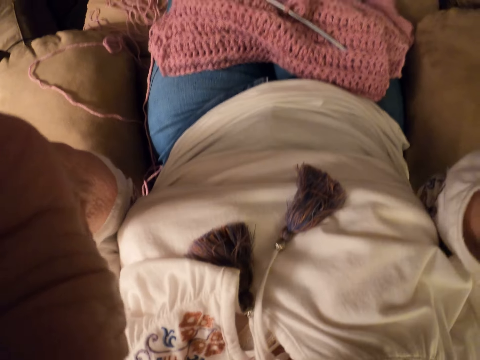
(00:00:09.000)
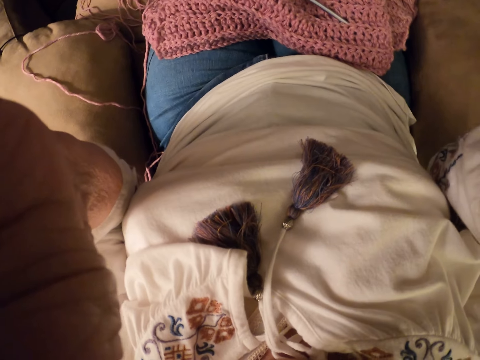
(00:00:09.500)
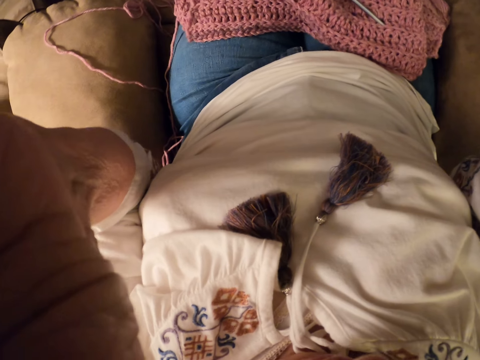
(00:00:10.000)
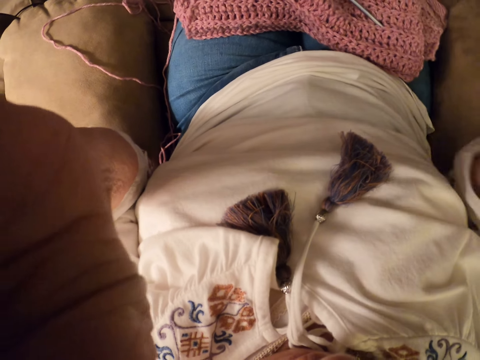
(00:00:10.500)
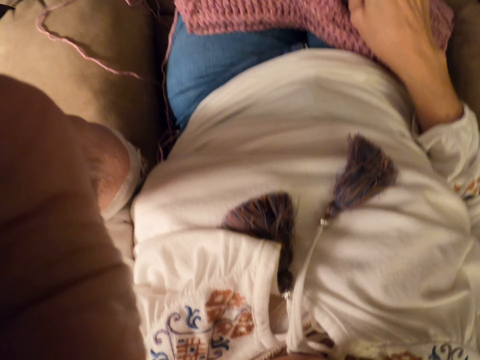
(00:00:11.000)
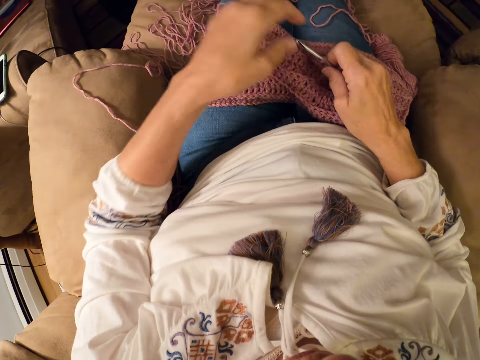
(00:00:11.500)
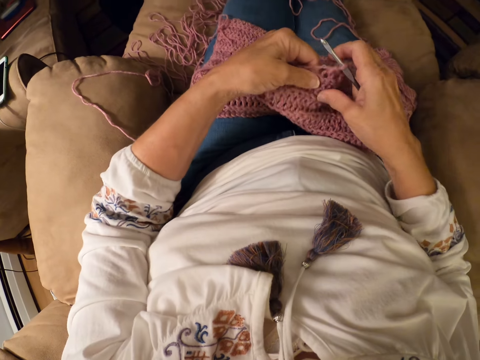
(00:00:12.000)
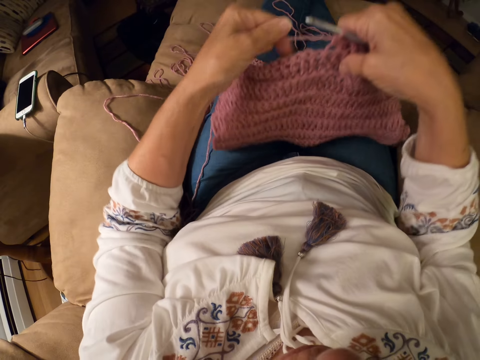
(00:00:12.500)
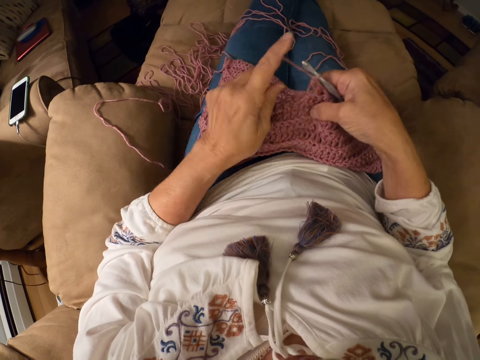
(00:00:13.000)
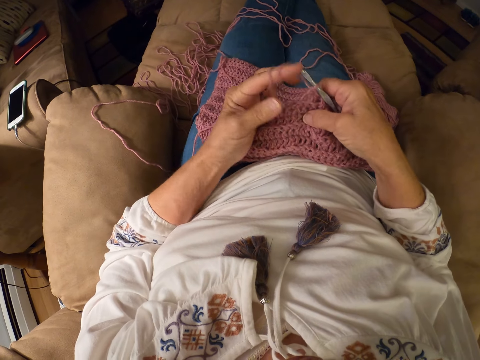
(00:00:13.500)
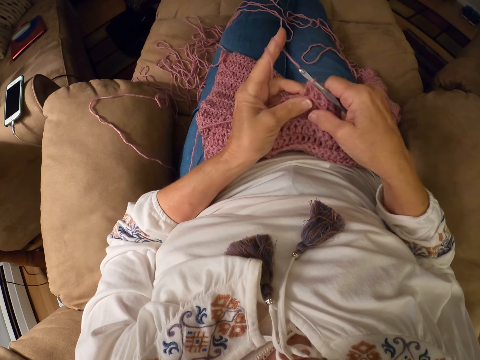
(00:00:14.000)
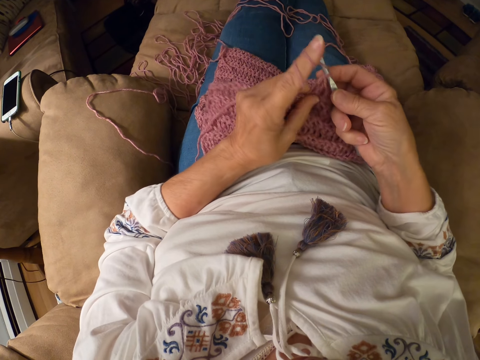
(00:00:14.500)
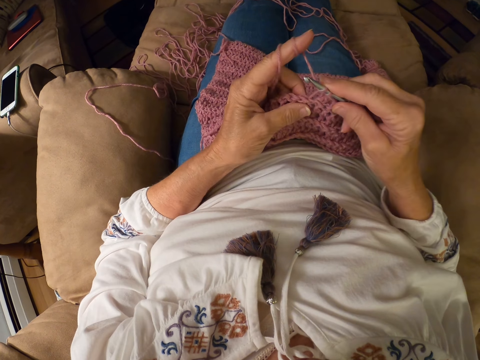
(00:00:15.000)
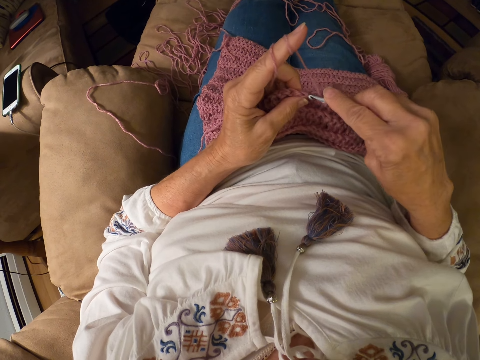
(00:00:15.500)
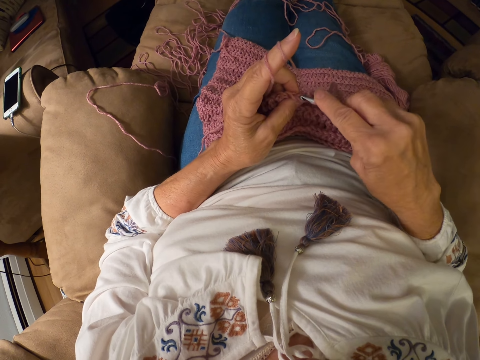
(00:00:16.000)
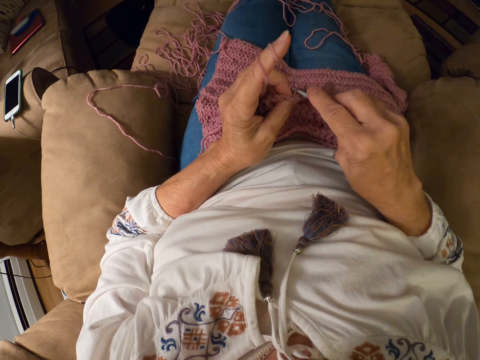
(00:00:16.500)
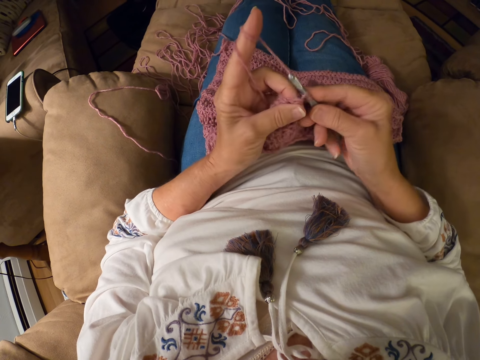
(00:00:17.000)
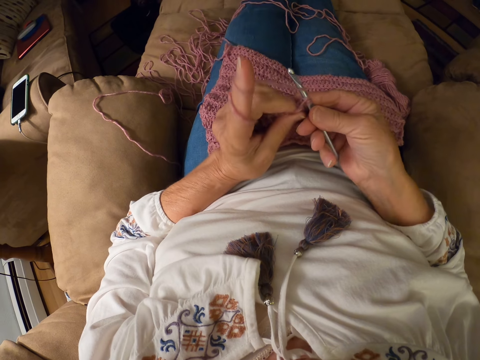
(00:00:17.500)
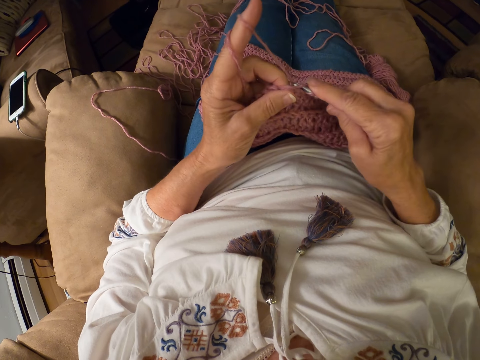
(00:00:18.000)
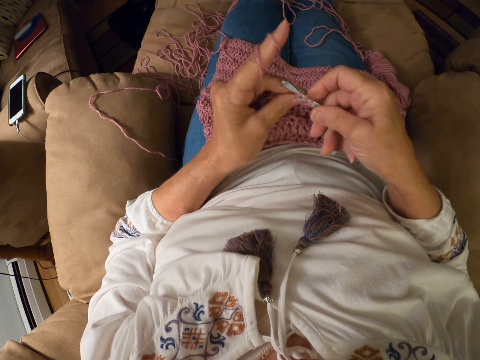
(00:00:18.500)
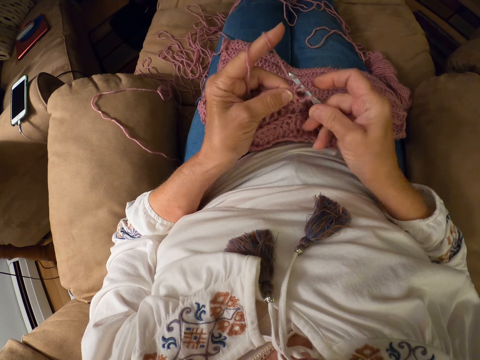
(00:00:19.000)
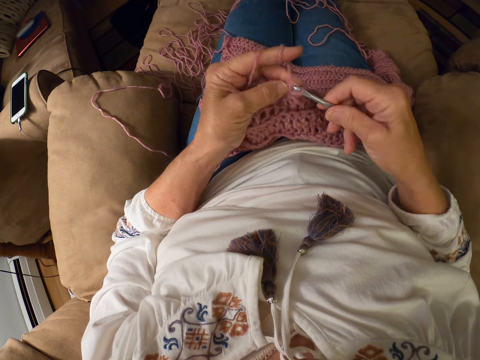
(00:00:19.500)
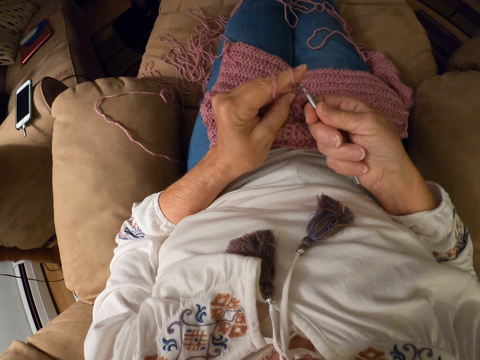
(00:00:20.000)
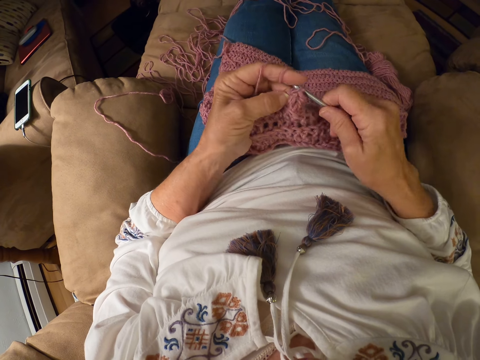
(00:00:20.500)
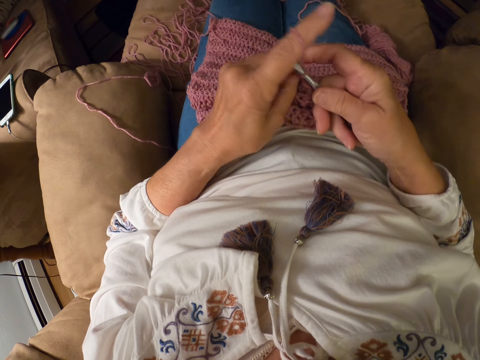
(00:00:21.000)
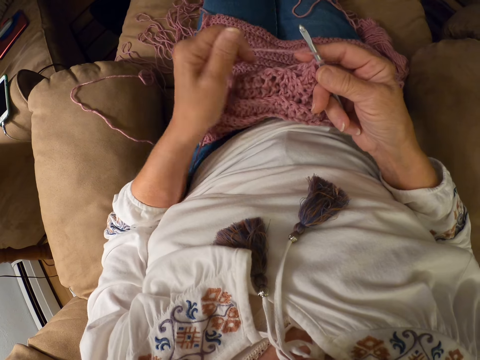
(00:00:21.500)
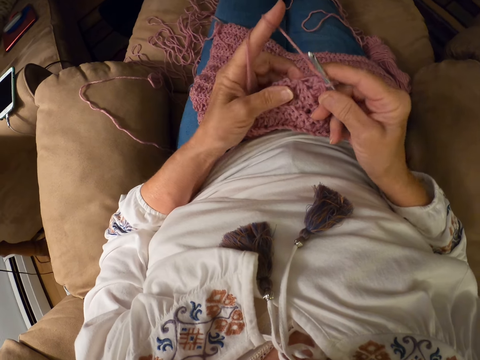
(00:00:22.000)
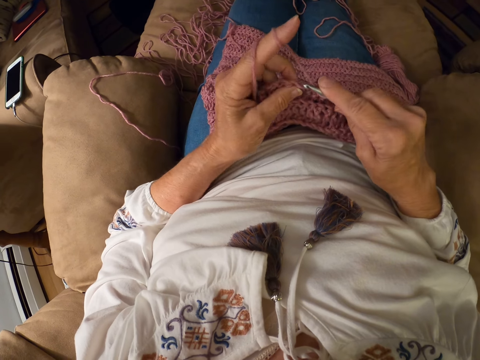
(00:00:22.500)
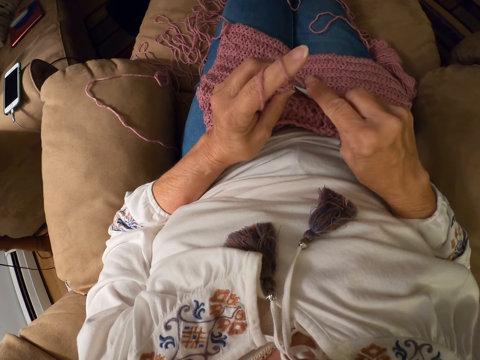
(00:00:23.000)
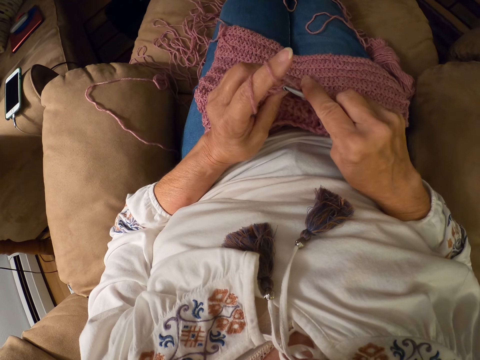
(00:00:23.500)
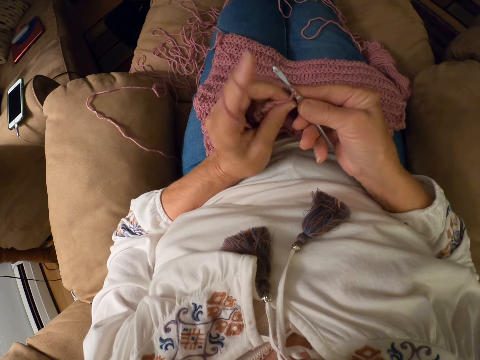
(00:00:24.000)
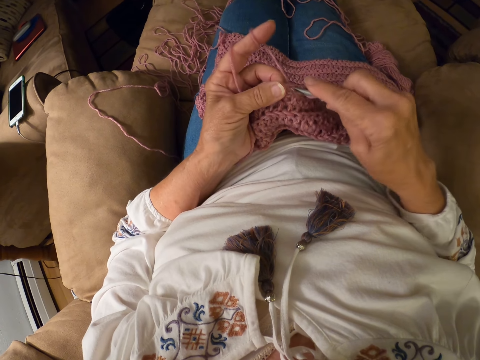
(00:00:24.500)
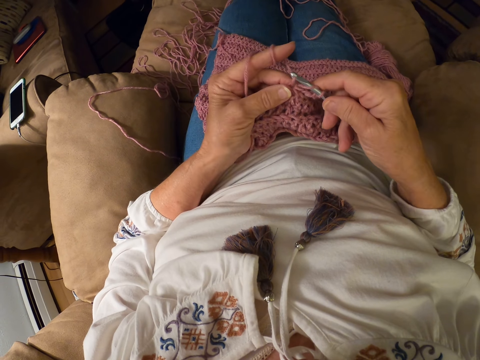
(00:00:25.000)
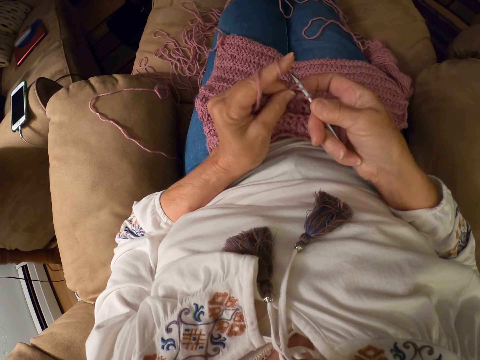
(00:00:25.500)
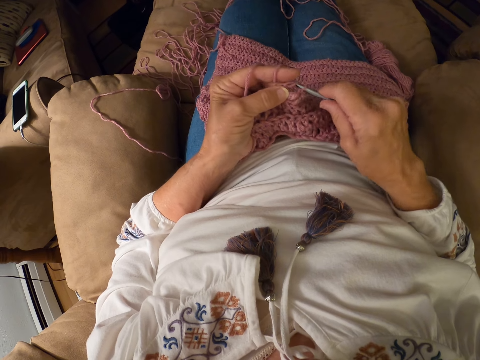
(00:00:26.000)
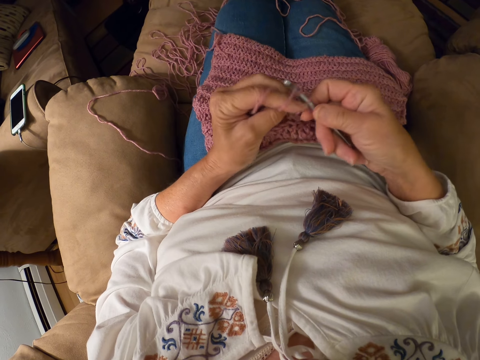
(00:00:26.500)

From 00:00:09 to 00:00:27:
The camera wearer picks up a crochet hook with her right hand from her thigh. She places her left hand on the yarn. She adjusts the yarn with both hands. She picks up a cloth and thread. She rolls the yarn around her left index finger. She crochets with the yarn. She rolls the yarn around her left index finger. She crochets with the yarn.

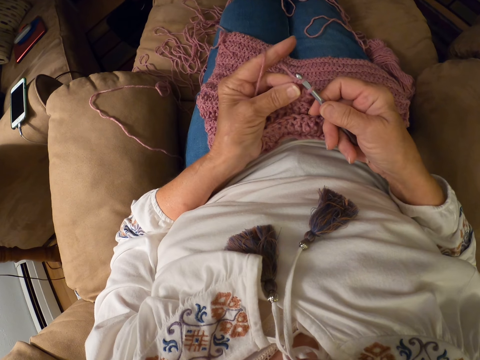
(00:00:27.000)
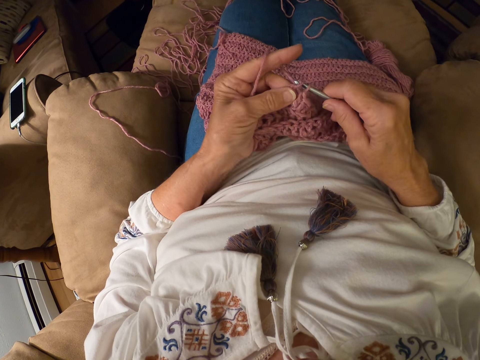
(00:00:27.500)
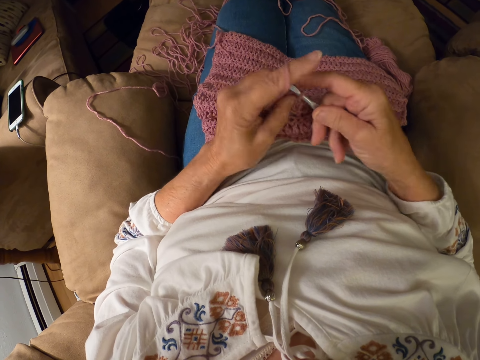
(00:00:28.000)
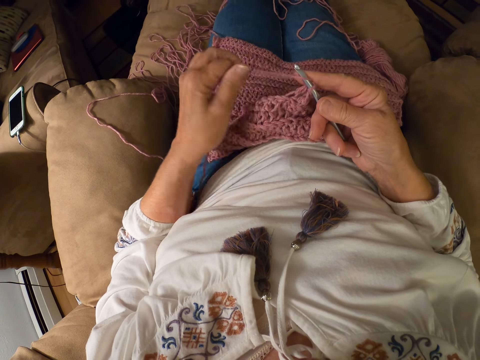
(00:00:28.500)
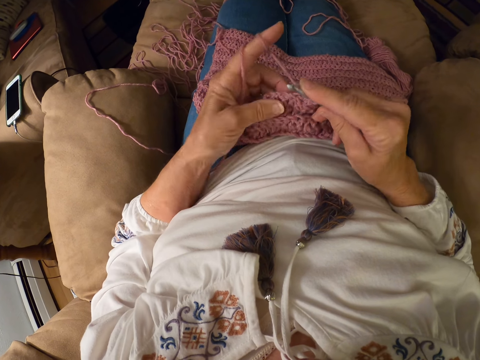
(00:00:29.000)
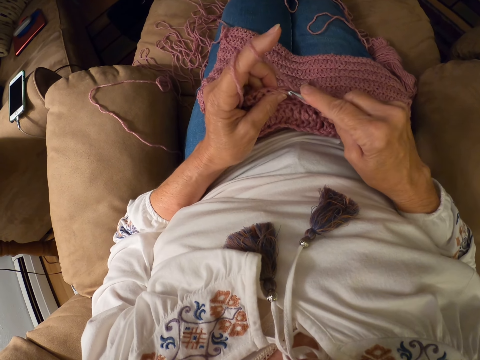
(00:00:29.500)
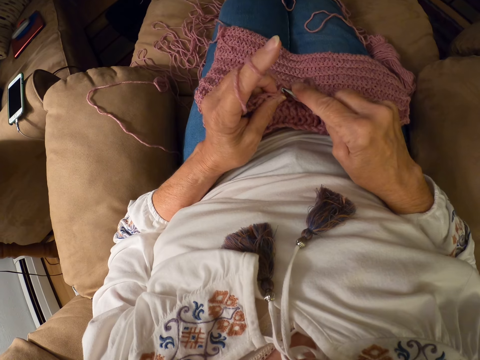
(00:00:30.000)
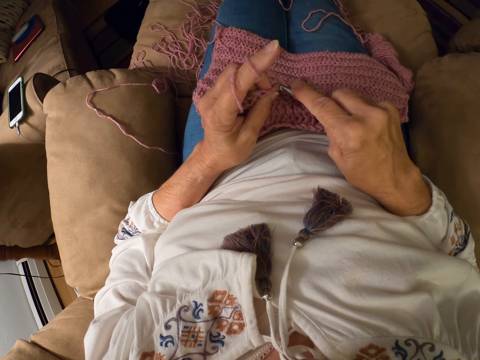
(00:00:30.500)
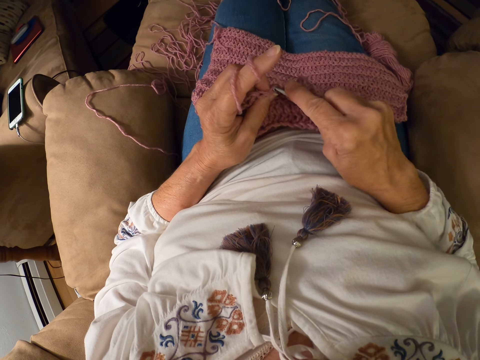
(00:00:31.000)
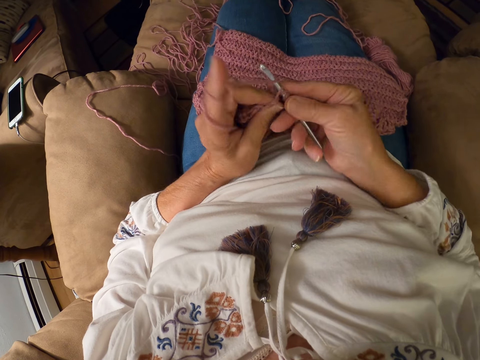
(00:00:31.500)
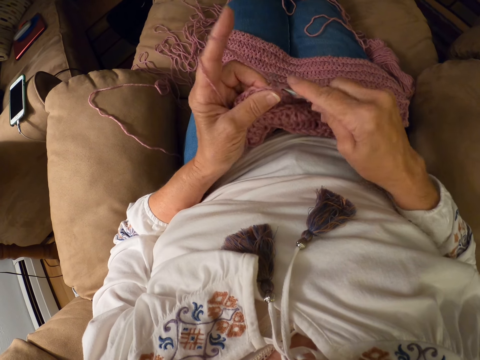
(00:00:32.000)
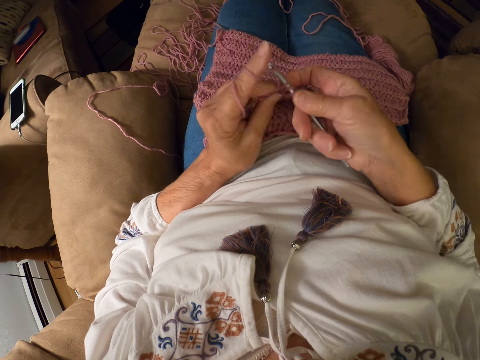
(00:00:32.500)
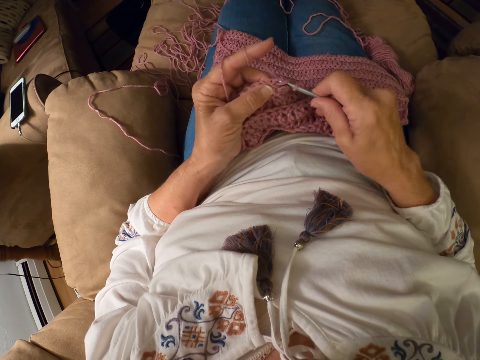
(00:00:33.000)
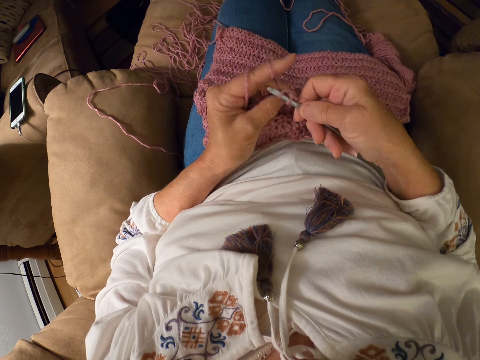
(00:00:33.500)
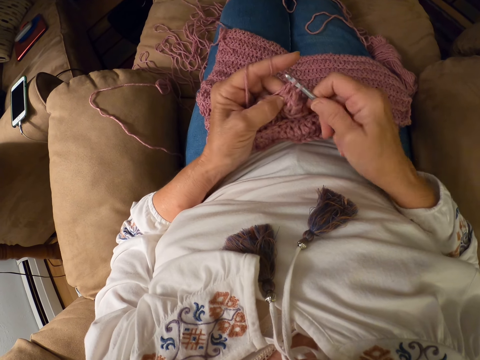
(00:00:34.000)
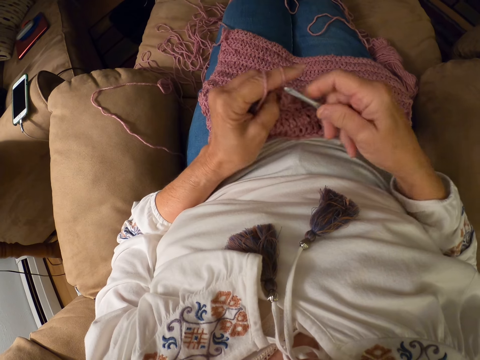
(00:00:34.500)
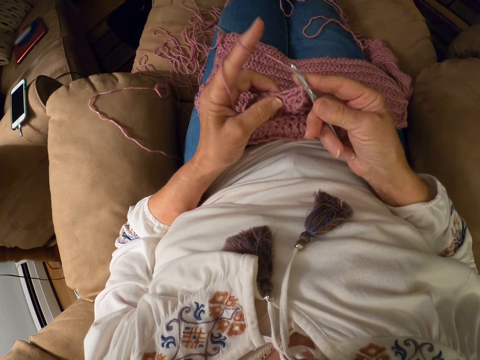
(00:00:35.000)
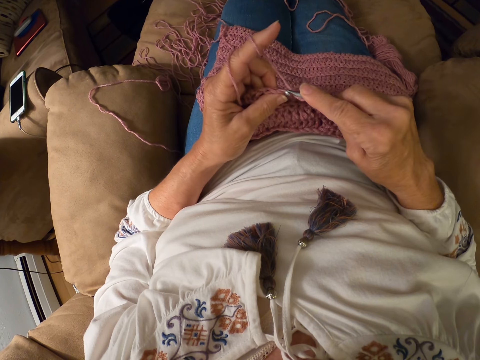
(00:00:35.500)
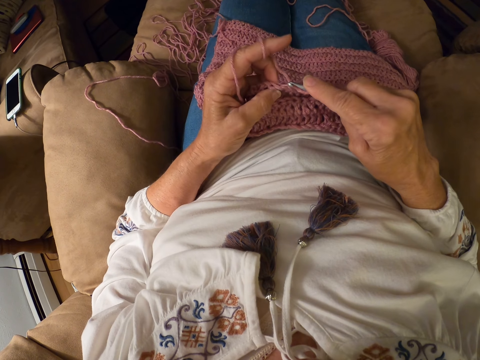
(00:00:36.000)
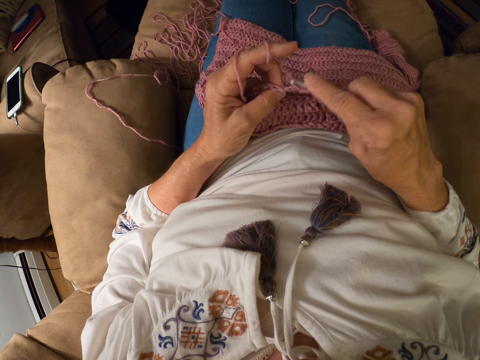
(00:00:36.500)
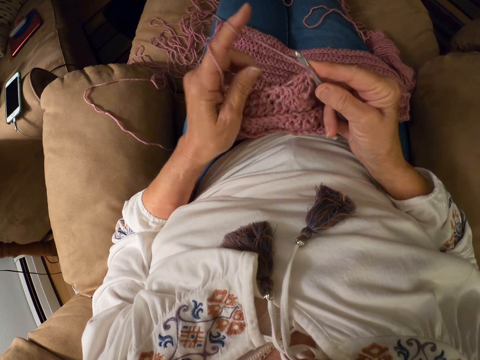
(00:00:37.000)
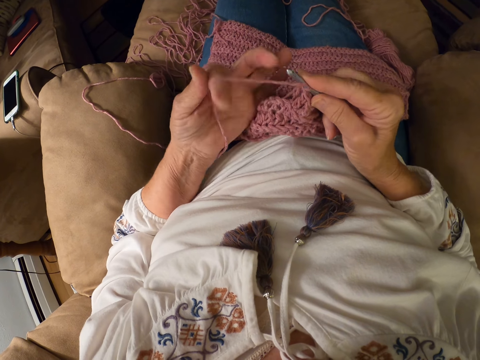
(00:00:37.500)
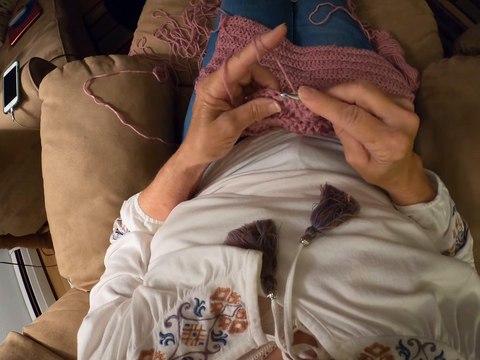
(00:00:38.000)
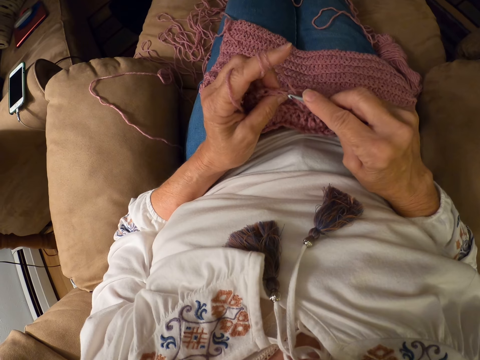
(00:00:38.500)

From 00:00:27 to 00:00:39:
The camera wearer rolls the yarn around her left index finger. She crochets with the yarn. She rolls the yarn around her left index finger. She crochets with the yarn.
